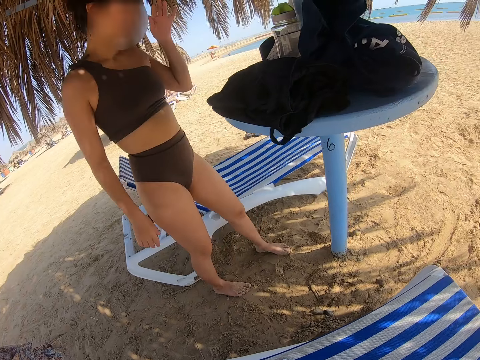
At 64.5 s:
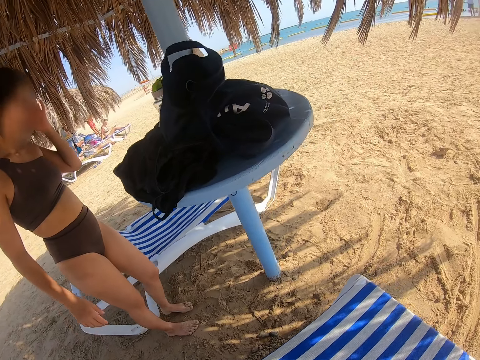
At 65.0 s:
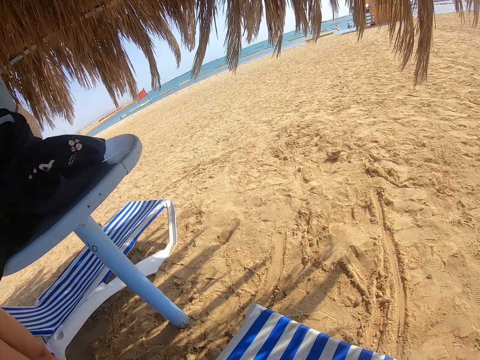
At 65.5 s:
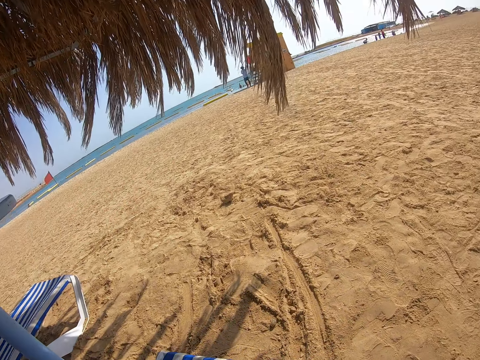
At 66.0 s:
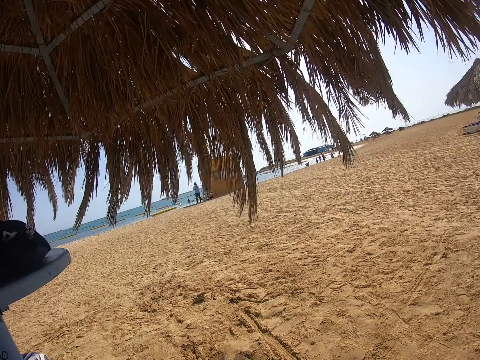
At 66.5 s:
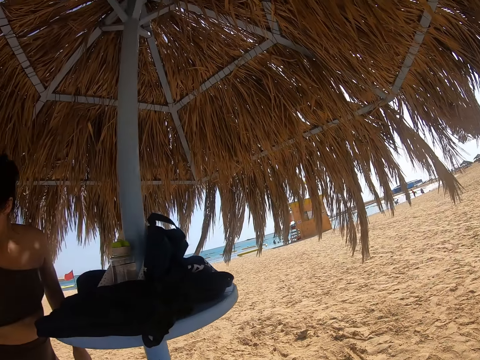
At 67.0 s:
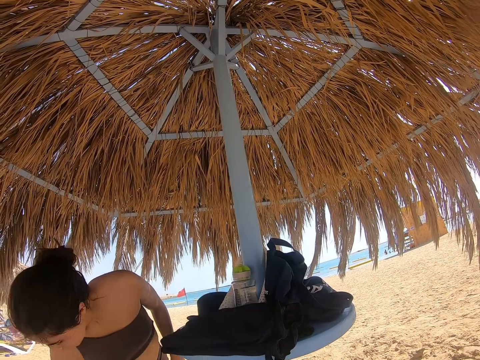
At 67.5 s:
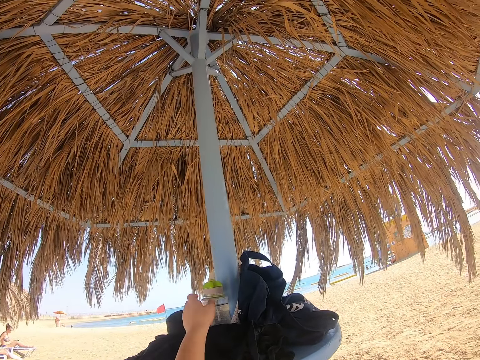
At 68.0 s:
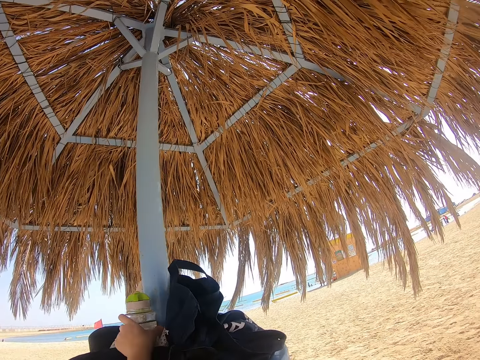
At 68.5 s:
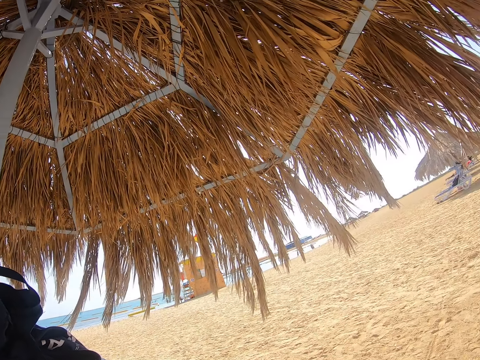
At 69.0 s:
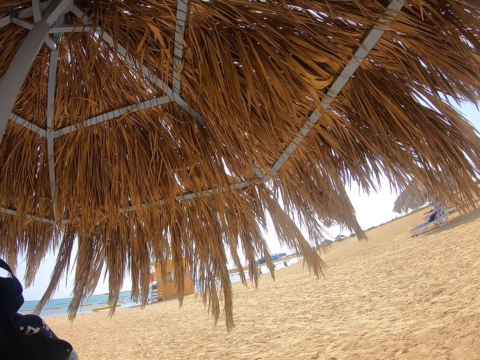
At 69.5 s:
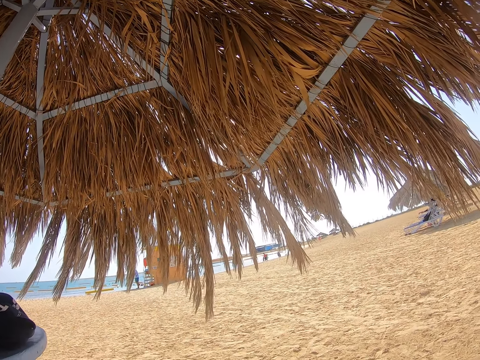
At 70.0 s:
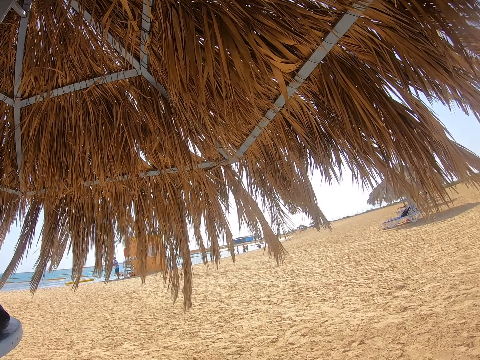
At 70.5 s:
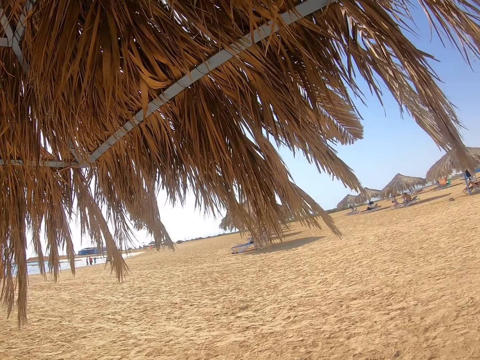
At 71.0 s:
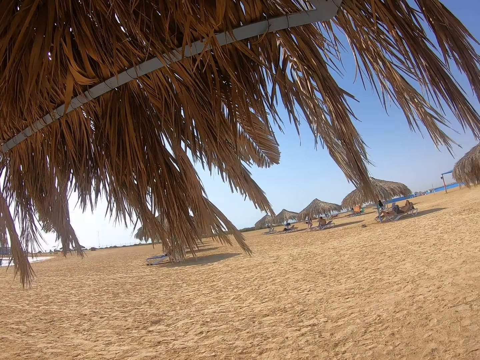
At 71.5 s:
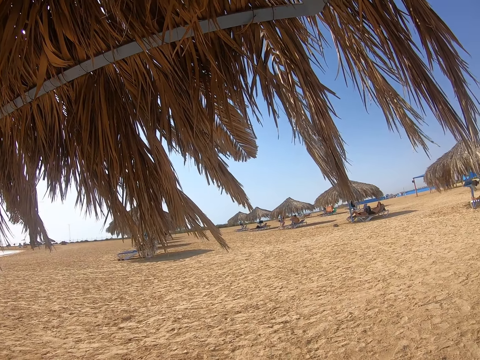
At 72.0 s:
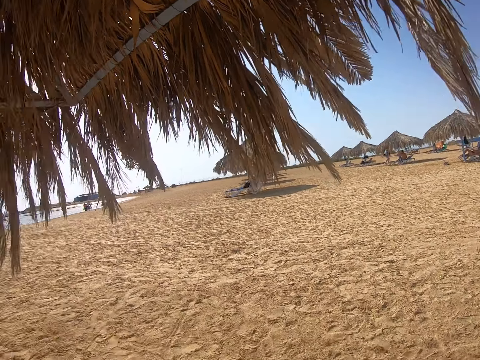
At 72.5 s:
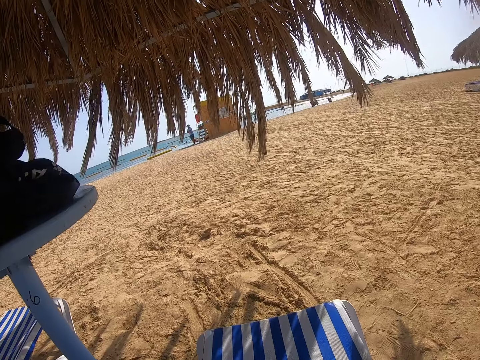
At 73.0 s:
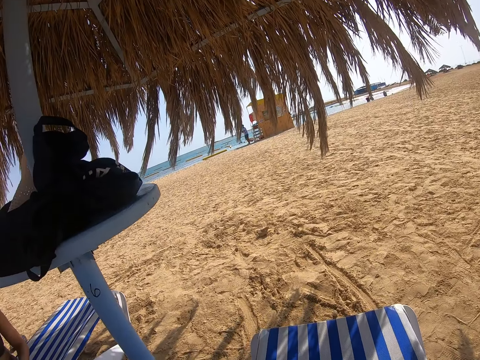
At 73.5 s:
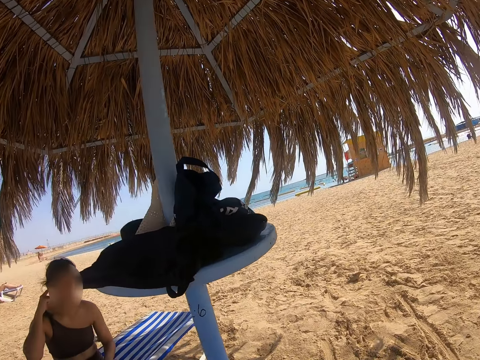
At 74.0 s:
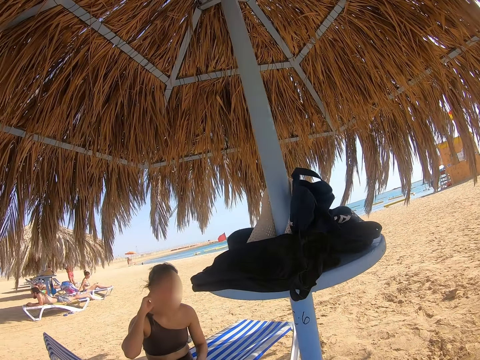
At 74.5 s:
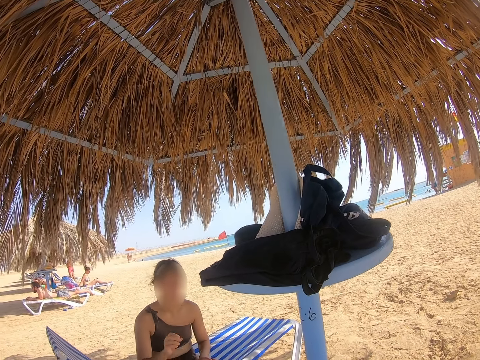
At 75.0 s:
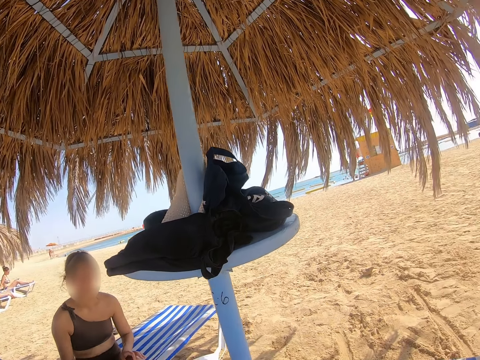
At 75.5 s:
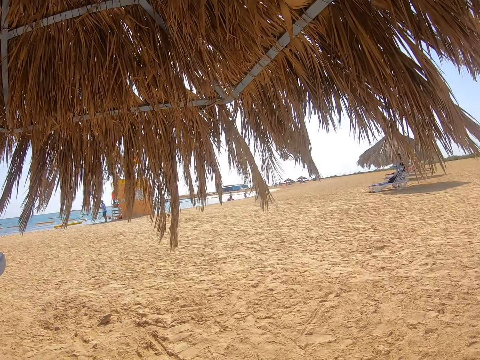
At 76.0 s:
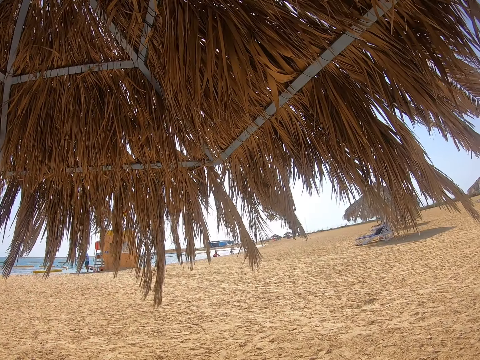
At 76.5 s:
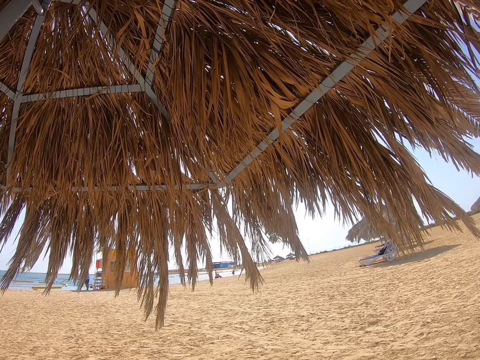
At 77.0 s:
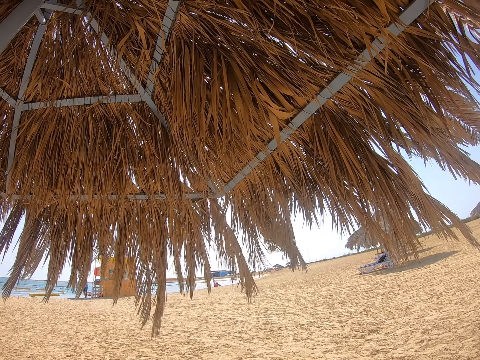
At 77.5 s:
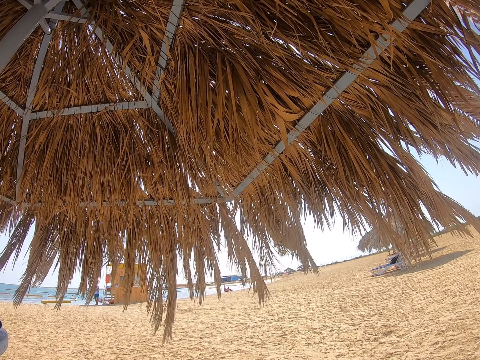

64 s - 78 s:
The lady scratches the head and raises a hand to the face. The camera wearer walks towards the table. The lady sits on the seat. The camera wearer picks up the water bottle from the table with the right hand. They look around. They turn around the beach.

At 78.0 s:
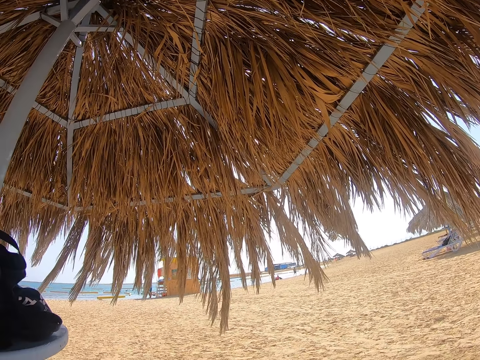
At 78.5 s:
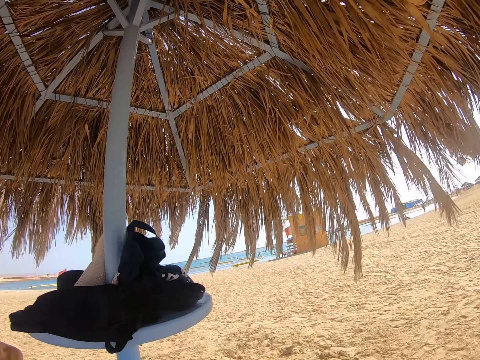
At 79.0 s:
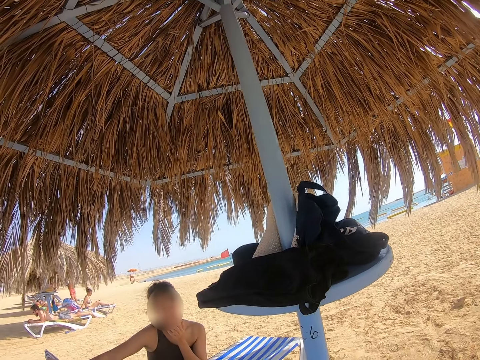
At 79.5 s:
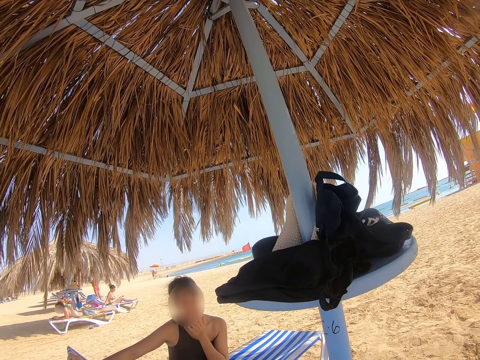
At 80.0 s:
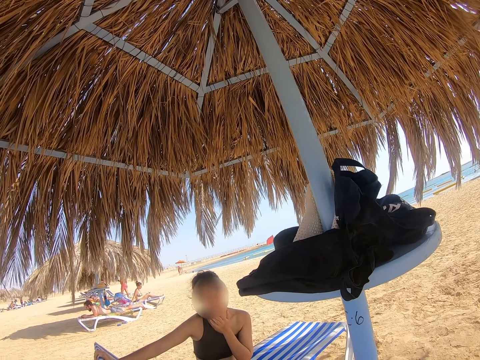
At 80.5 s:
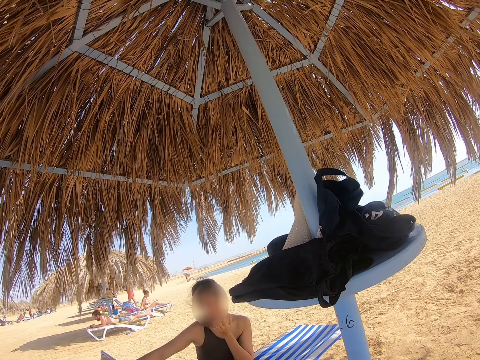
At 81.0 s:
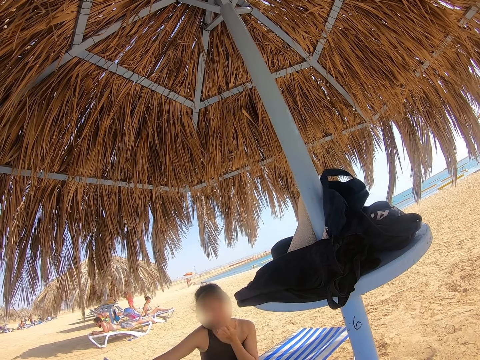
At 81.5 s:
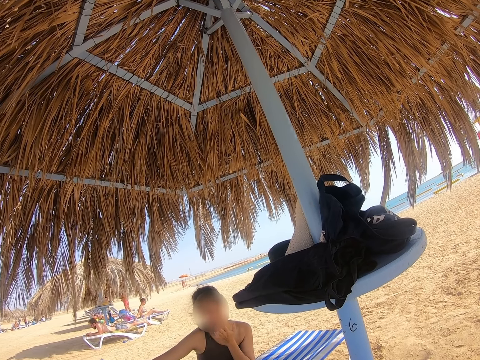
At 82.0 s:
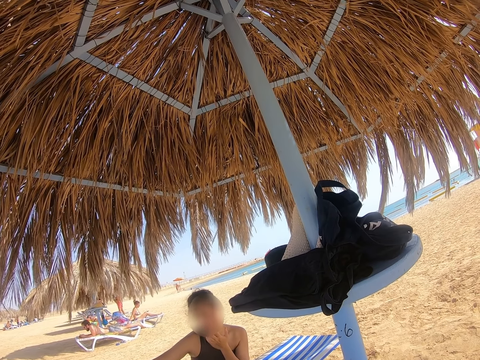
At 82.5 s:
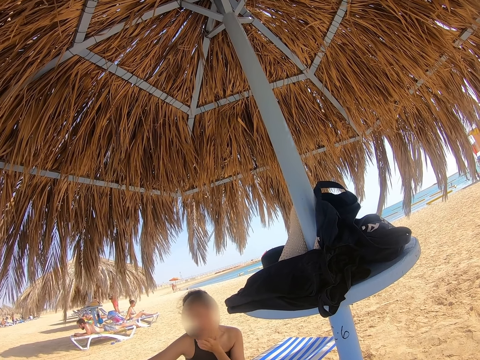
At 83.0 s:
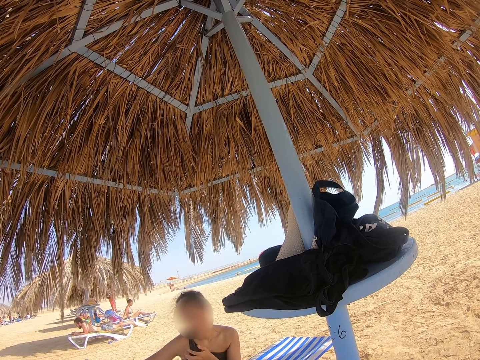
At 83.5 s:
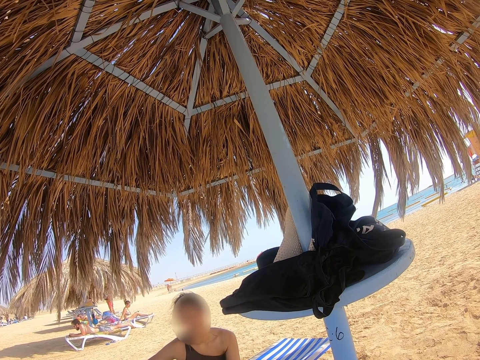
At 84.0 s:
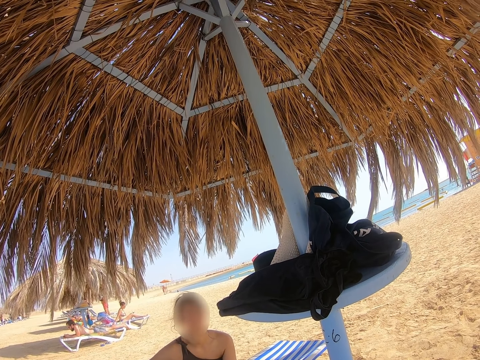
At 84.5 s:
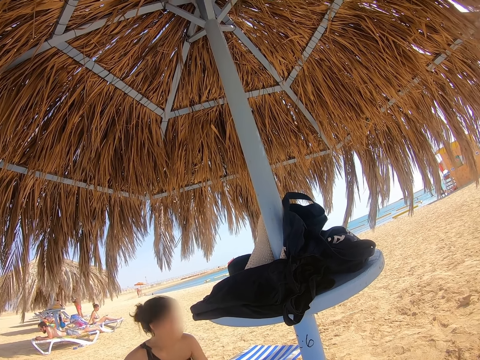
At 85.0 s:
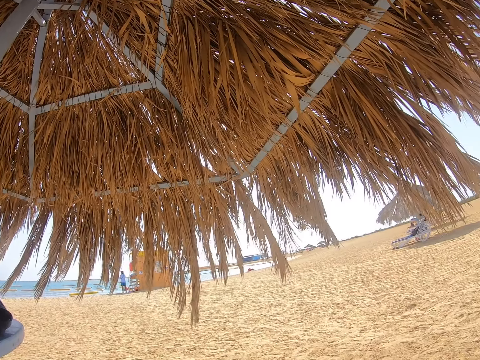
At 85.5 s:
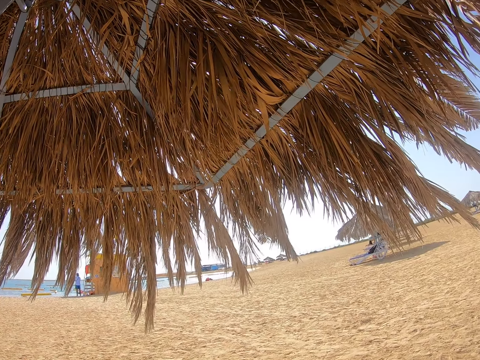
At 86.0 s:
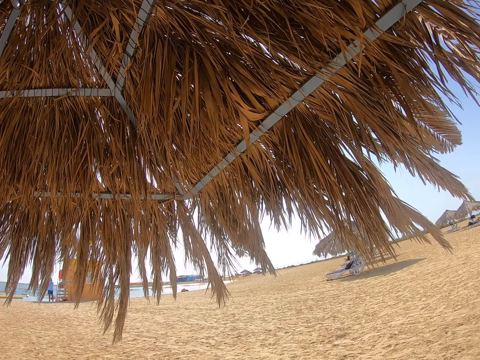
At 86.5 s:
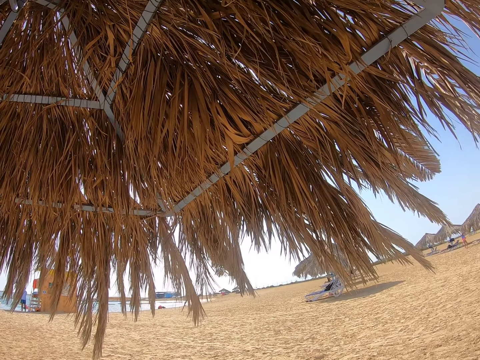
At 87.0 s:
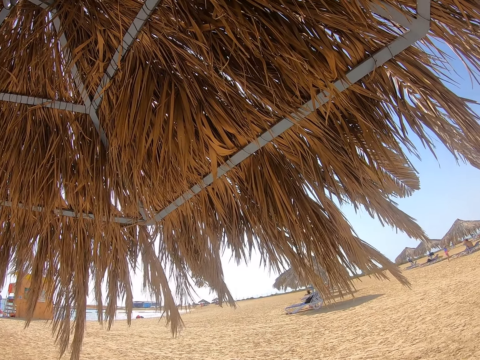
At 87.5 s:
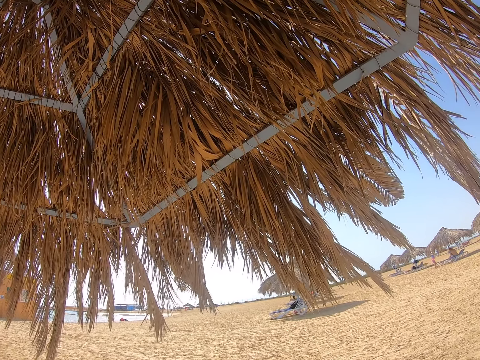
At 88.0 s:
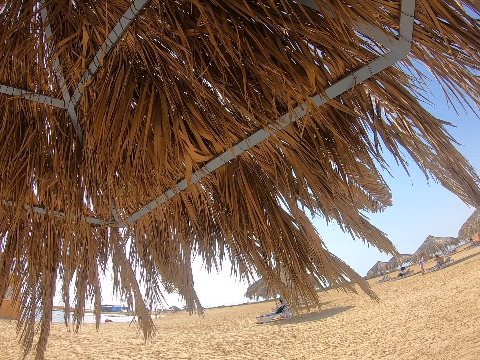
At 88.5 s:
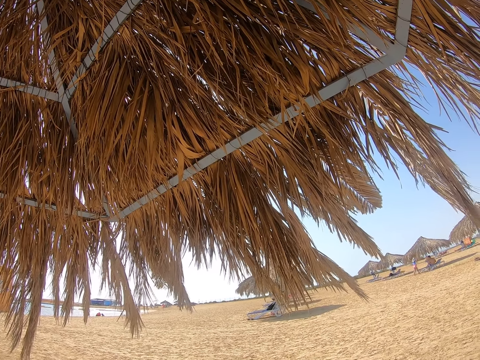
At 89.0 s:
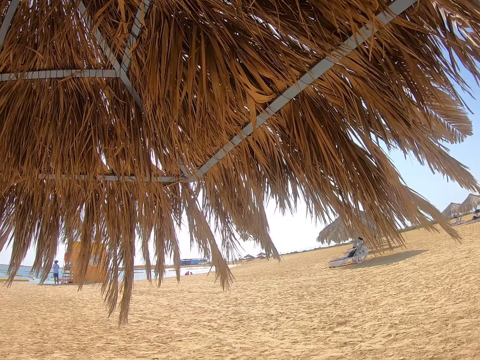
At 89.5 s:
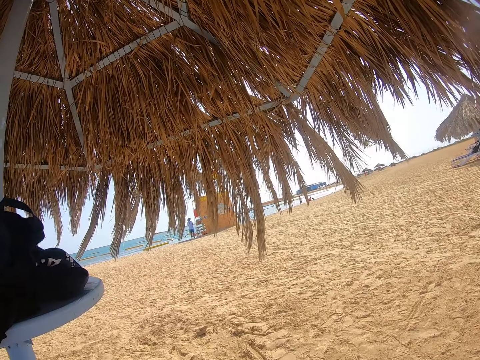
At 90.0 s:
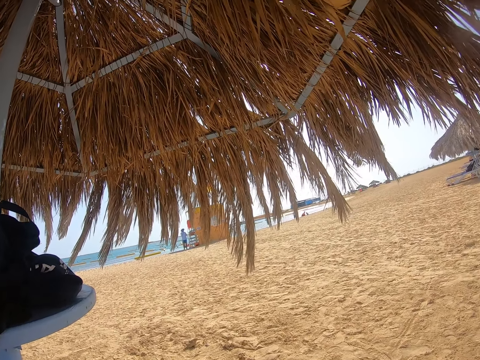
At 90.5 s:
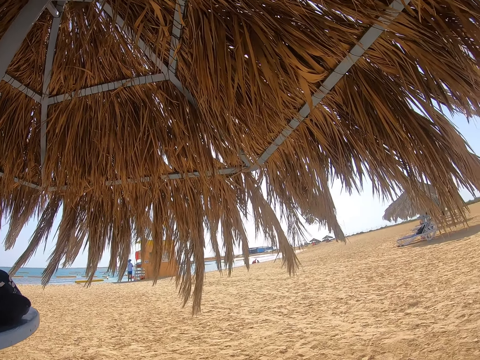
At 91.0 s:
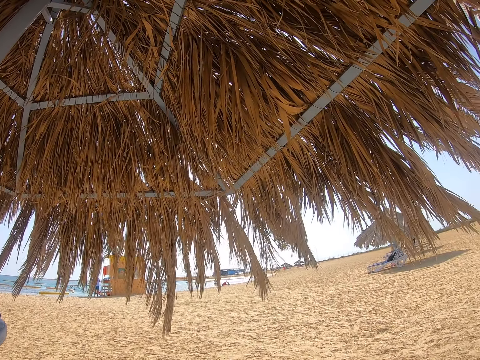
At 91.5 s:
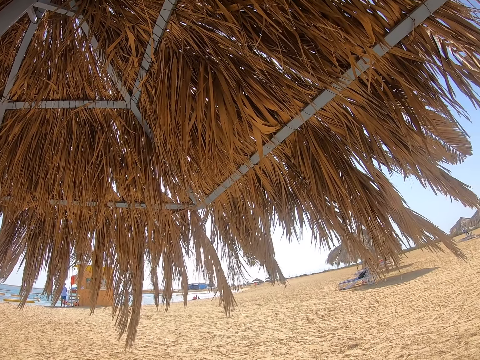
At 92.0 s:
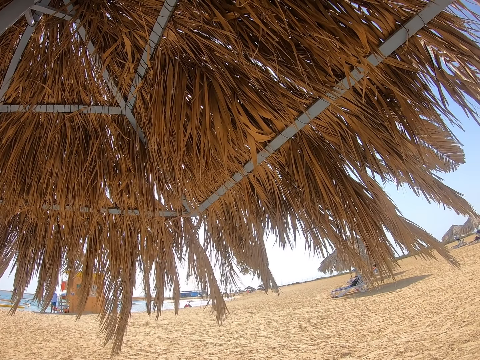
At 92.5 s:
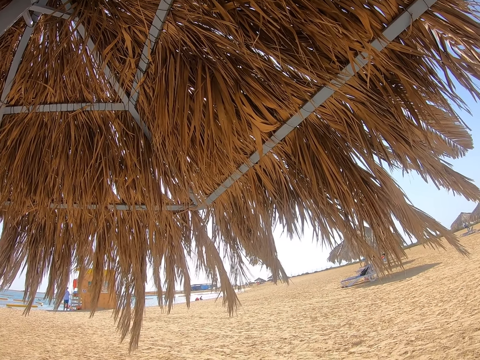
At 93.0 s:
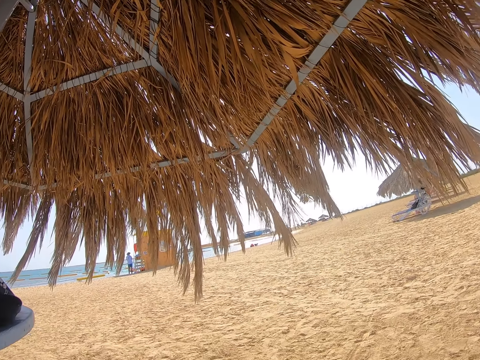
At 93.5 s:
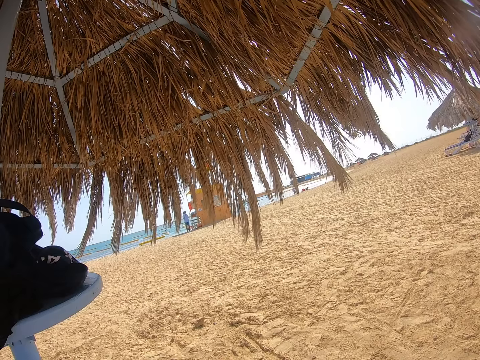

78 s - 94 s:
The lady scratches the face. The camera wearer looks to the lady. They look around. They turn around the beach.
